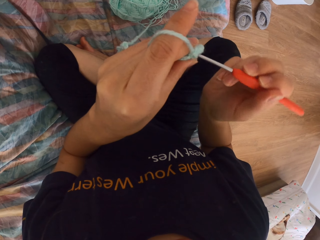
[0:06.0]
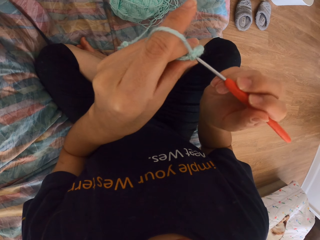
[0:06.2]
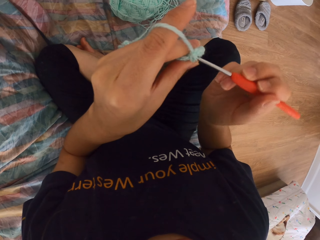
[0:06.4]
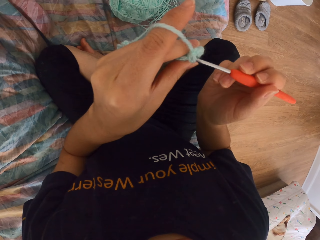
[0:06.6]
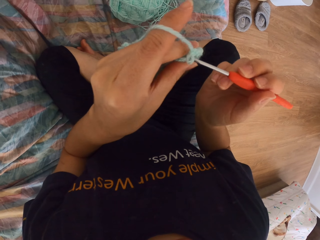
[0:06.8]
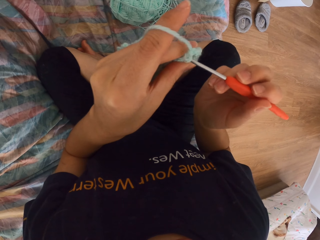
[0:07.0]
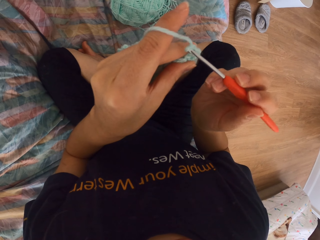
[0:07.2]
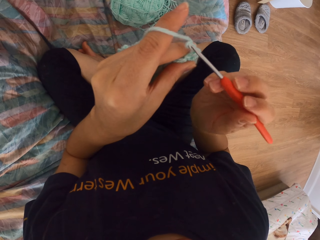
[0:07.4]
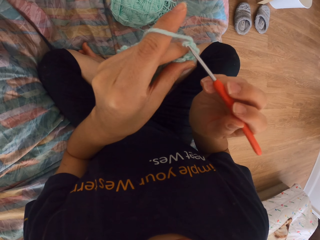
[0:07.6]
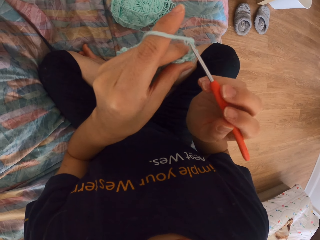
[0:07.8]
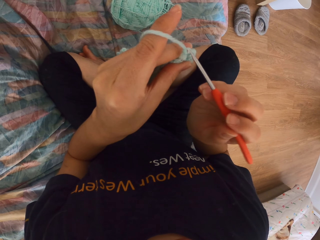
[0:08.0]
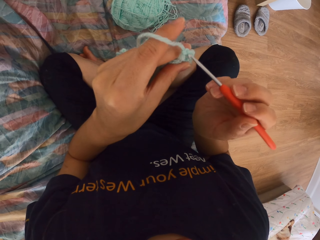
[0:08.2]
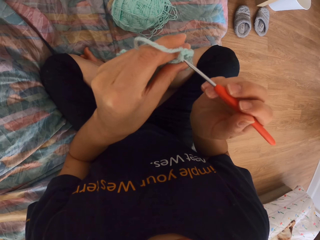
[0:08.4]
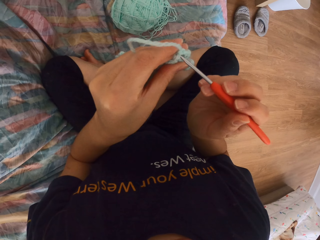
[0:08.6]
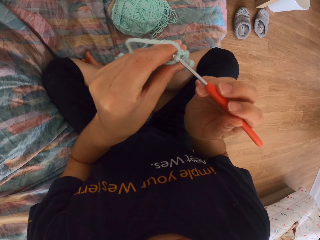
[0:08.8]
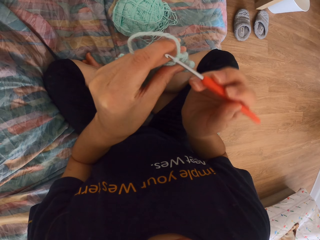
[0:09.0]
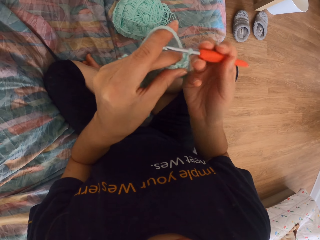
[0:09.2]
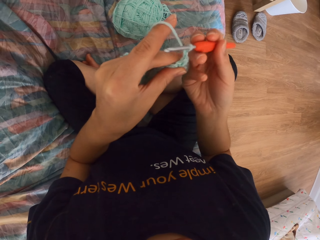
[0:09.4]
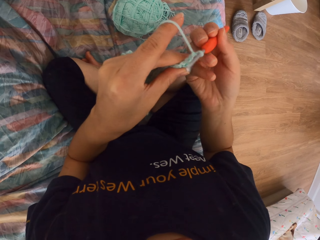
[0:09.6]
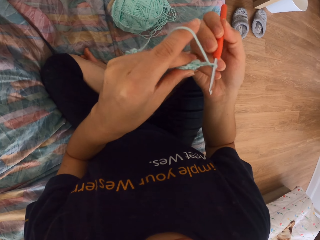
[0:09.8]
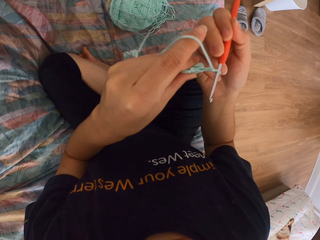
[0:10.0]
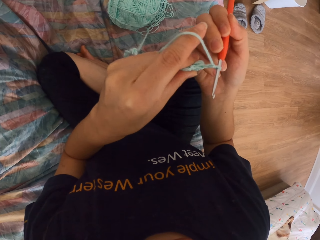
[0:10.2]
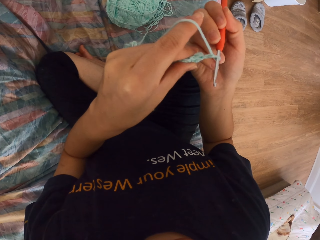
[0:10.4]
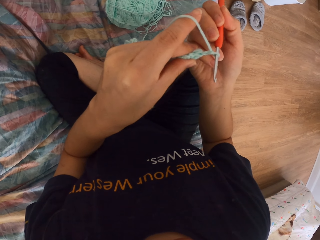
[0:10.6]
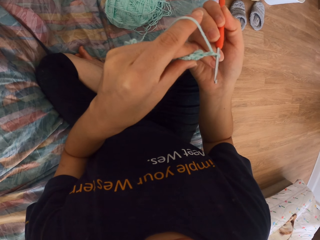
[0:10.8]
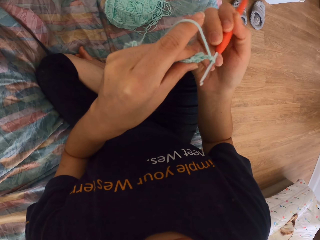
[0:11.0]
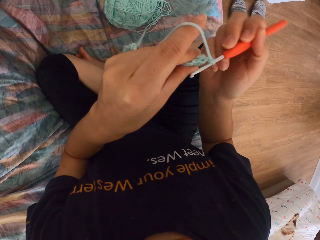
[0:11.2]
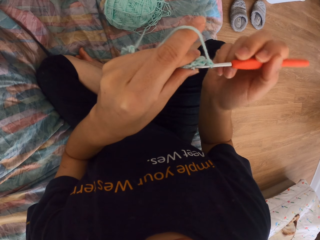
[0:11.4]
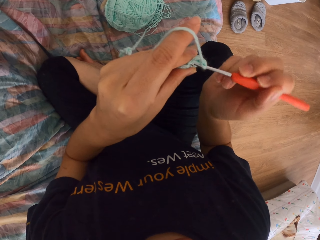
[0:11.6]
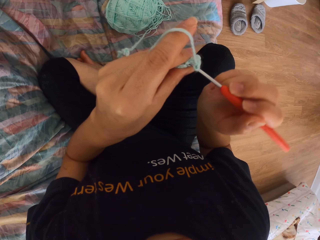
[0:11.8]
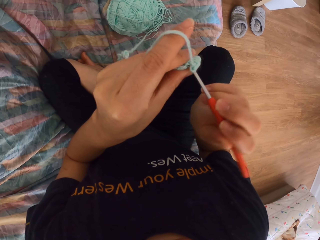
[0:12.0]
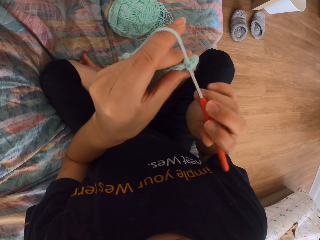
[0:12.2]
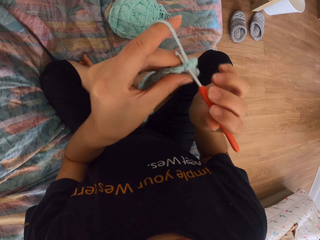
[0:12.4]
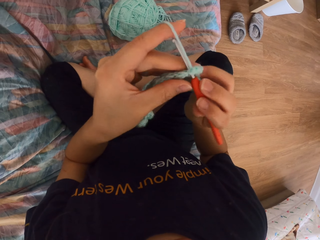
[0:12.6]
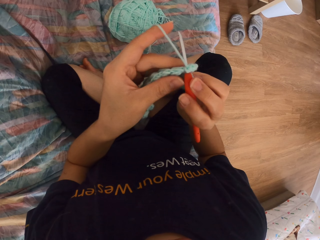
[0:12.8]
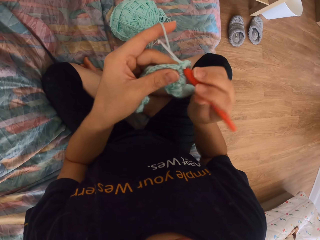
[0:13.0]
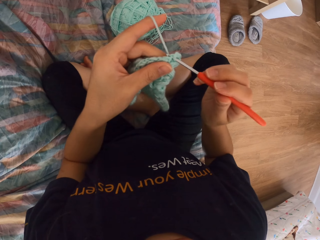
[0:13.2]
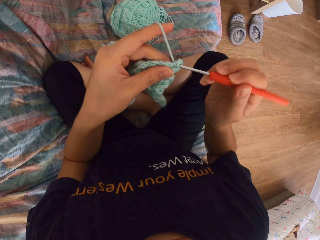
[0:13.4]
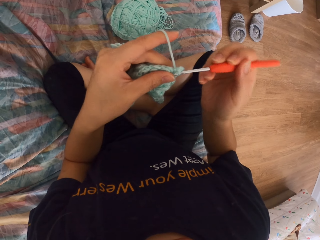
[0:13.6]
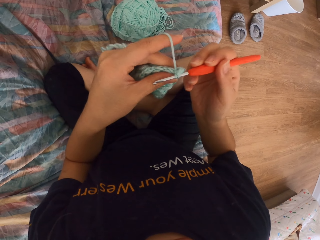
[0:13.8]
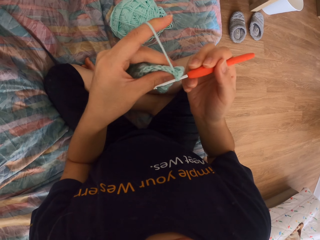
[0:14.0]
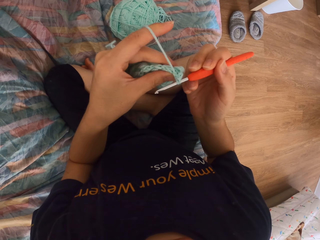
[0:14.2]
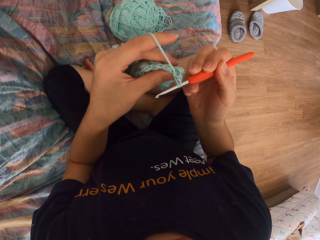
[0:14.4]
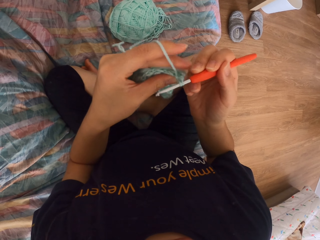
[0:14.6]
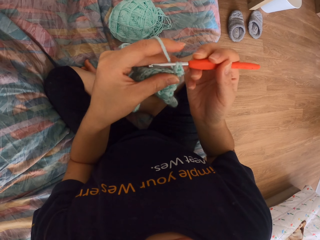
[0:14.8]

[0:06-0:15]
The camera wearer knits a fabric.

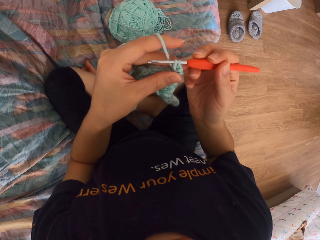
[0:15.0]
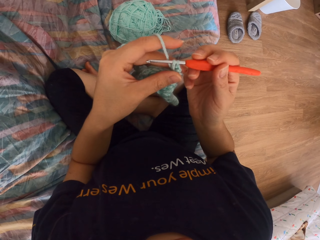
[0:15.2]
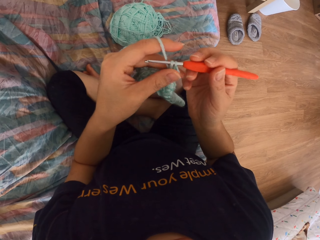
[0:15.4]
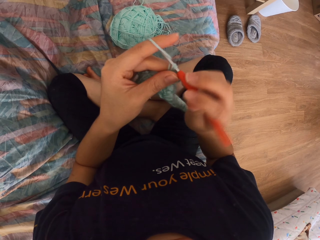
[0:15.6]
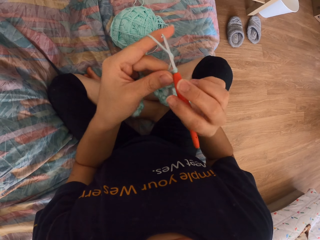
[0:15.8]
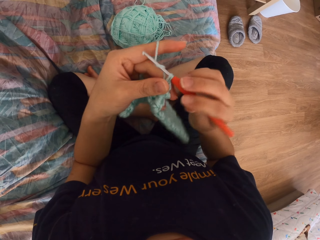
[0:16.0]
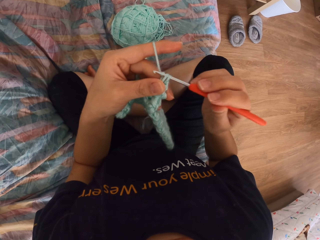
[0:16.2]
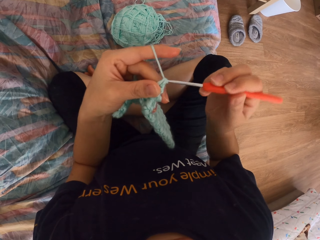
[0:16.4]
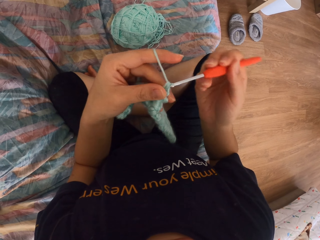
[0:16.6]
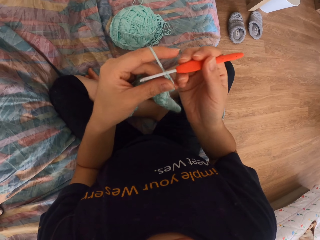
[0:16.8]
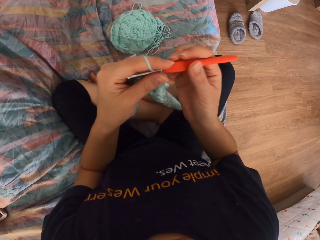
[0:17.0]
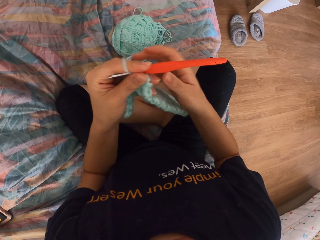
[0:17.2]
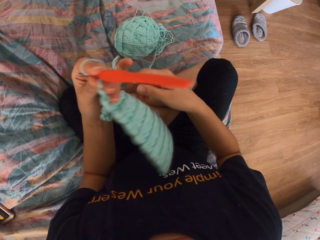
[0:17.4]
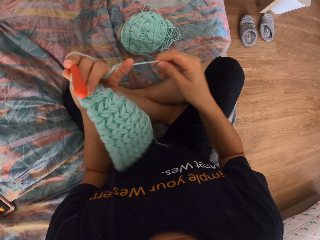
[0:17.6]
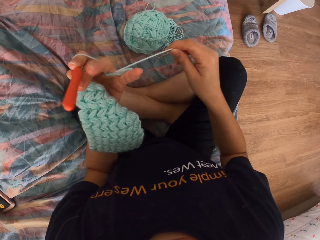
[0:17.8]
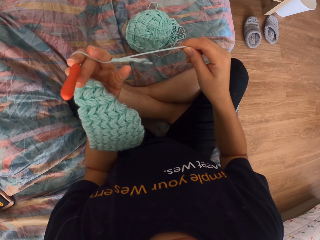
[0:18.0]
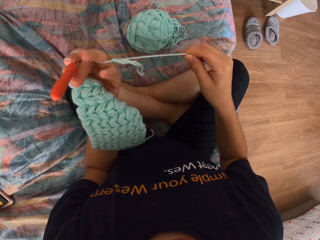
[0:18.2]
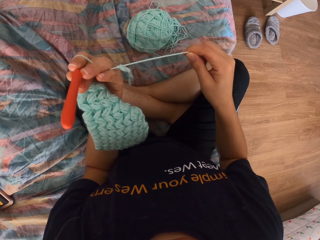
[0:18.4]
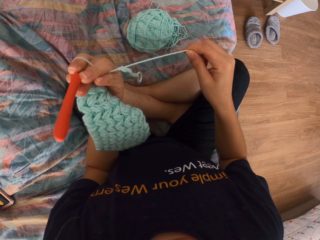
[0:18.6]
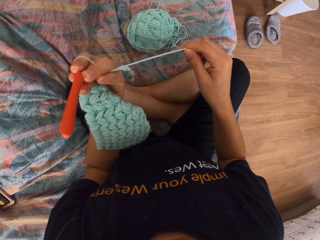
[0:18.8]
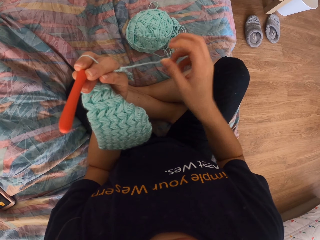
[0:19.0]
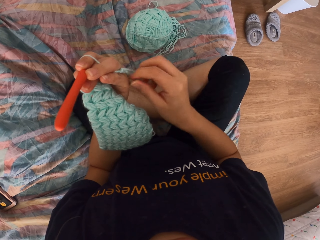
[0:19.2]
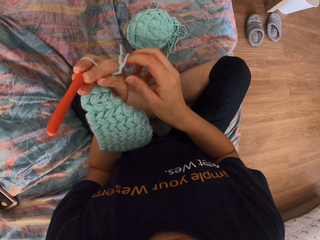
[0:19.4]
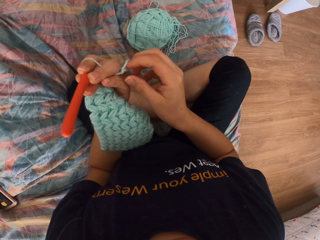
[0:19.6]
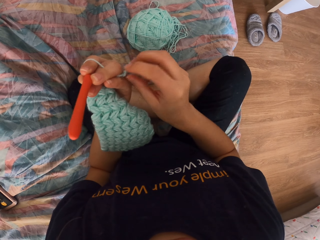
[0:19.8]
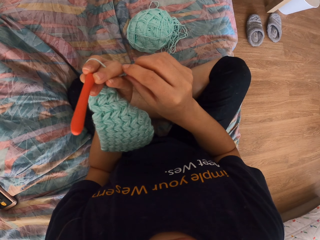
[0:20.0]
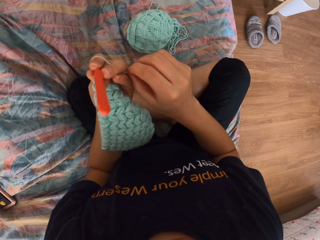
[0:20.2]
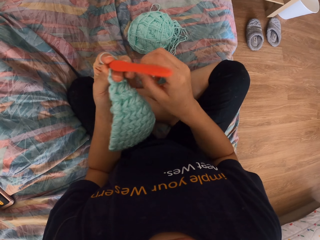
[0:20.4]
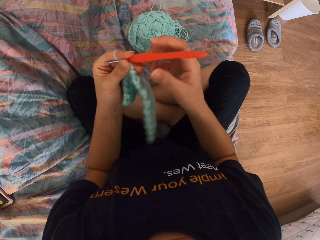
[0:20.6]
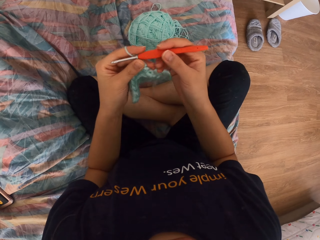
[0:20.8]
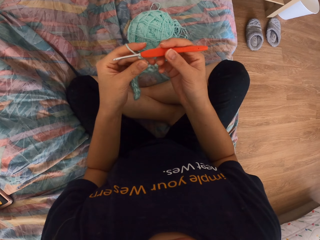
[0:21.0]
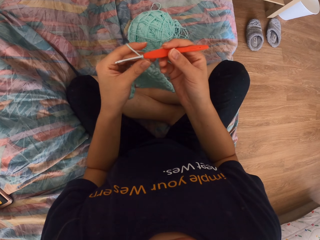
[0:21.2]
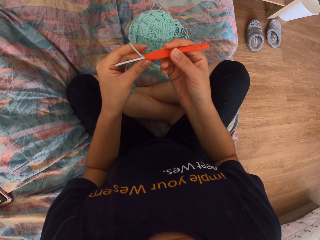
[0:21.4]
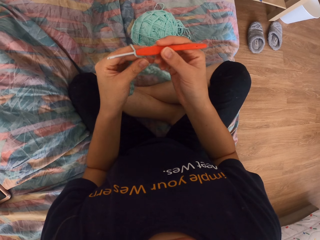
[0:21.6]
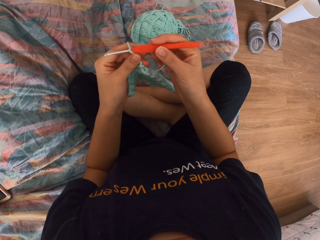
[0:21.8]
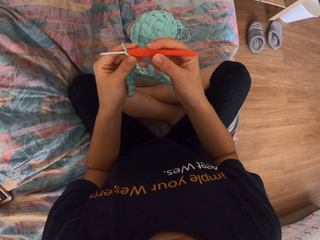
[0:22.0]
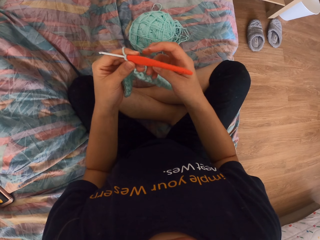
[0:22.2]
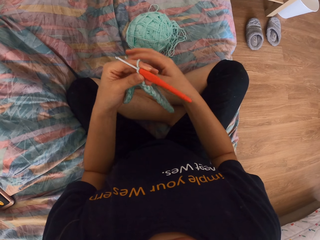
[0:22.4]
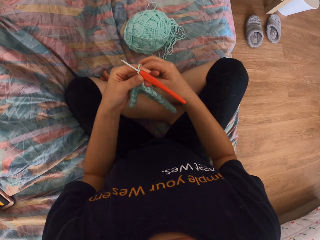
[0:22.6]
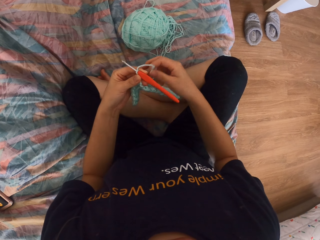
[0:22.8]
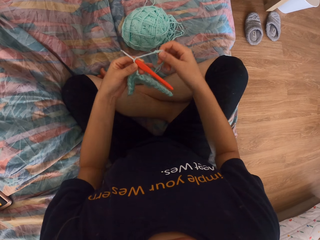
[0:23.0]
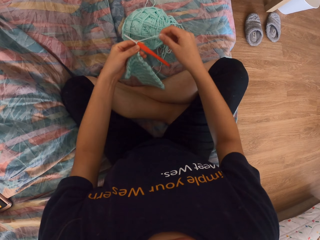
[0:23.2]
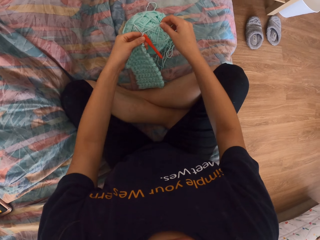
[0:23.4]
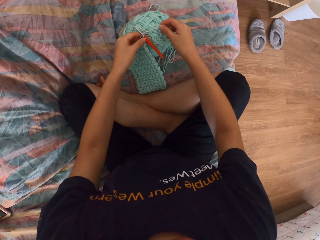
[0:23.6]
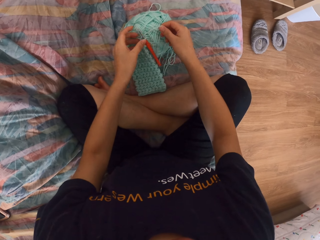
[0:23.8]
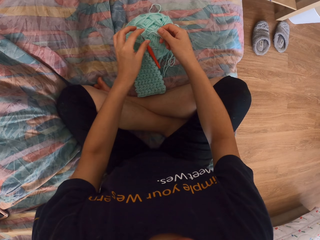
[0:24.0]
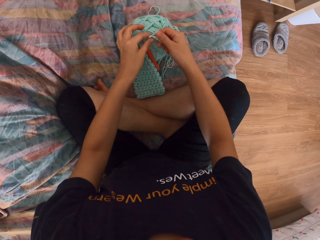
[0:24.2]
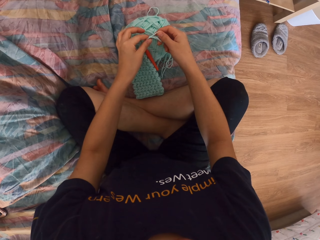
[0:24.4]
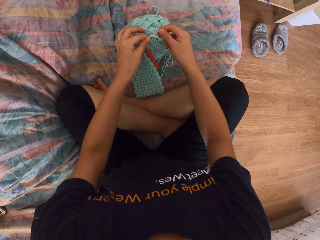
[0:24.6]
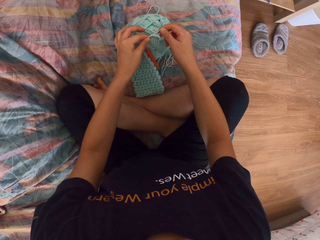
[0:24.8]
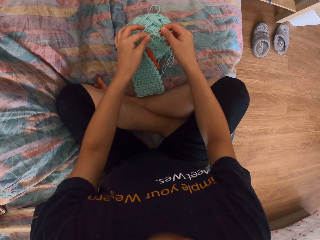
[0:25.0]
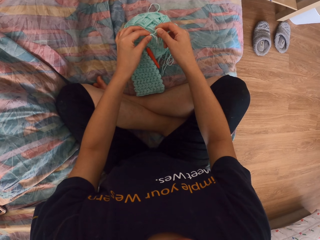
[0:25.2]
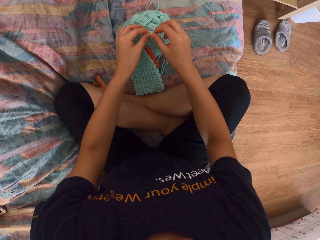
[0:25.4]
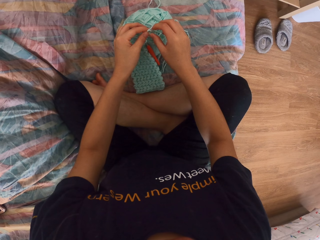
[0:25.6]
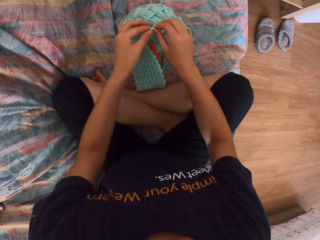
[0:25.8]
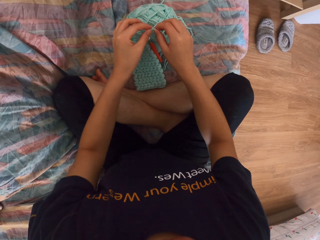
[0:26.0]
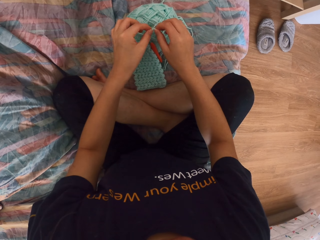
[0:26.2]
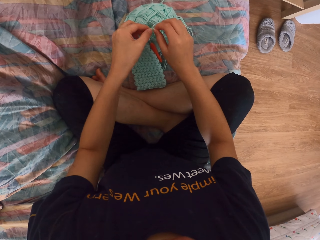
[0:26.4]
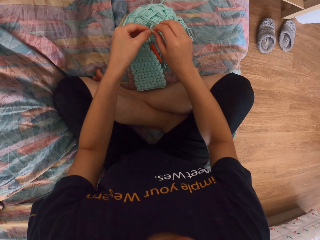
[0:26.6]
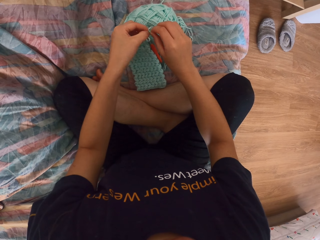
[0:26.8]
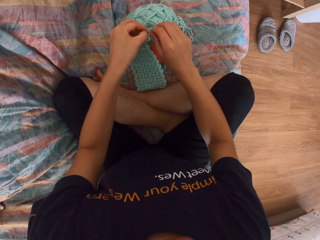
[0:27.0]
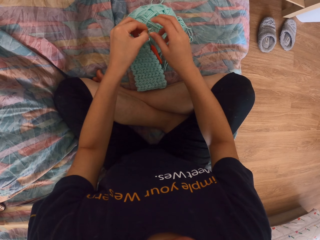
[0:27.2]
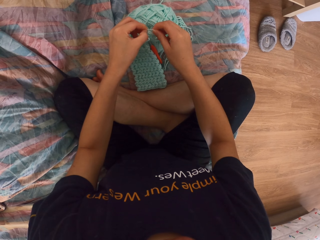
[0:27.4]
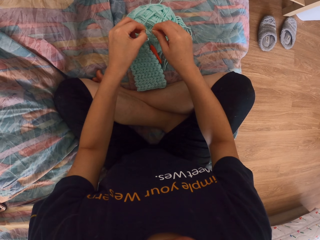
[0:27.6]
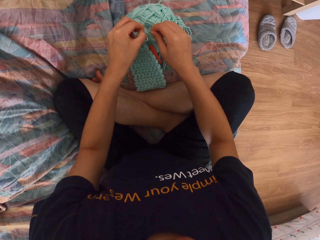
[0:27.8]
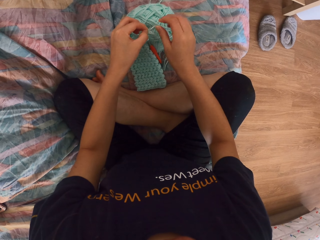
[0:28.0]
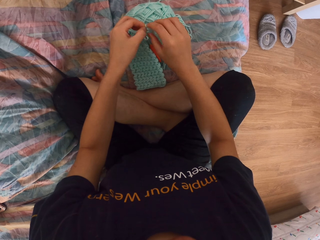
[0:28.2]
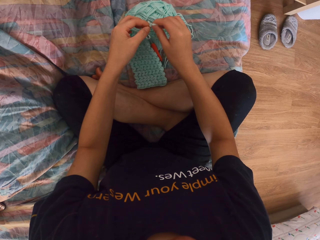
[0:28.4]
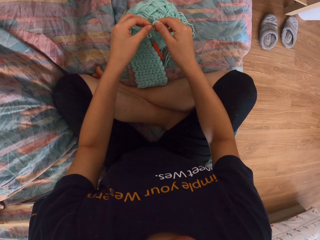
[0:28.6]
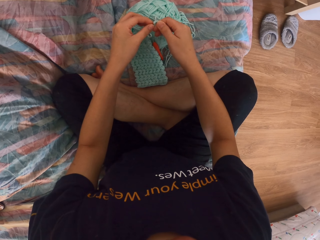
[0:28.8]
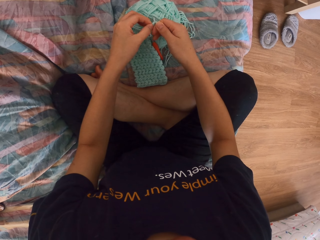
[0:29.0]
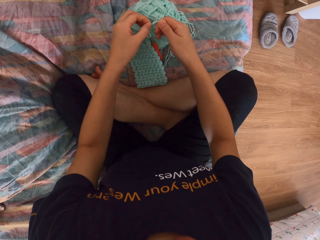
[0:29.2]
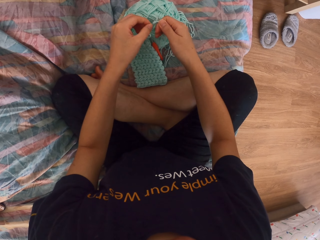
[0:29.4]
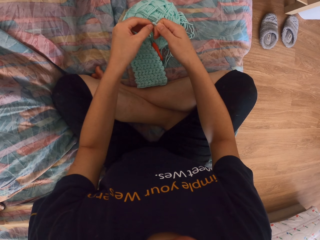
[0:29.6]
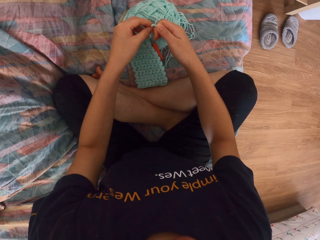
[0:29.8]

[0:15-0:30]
The camera wearer looks at the knitted fabric. They put the crochet on the thread. They put the knitted fabric on the wool. They make the knitting wool. They untangle a knot on the thread with both hands.
